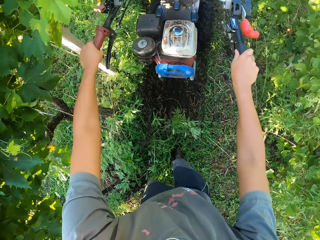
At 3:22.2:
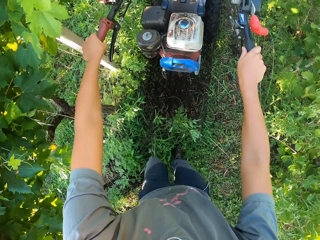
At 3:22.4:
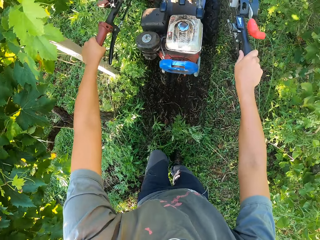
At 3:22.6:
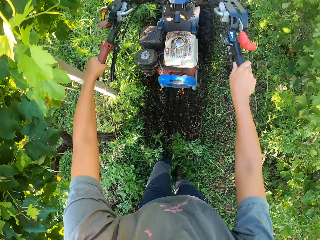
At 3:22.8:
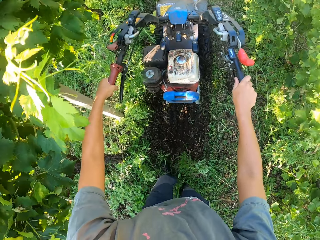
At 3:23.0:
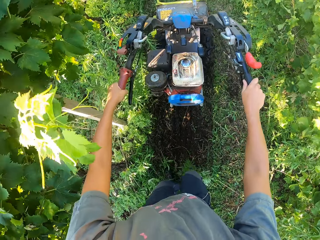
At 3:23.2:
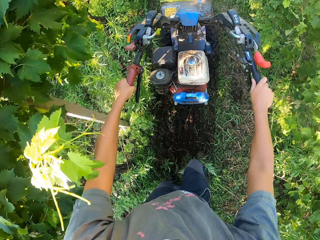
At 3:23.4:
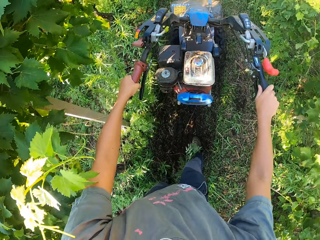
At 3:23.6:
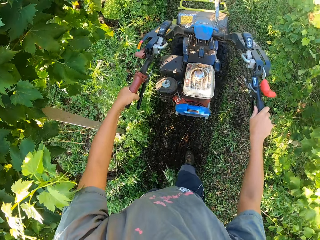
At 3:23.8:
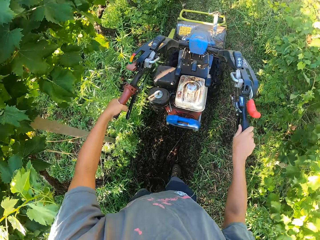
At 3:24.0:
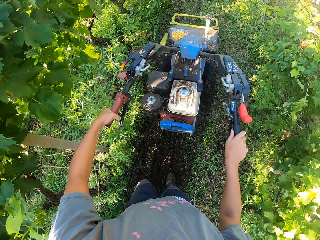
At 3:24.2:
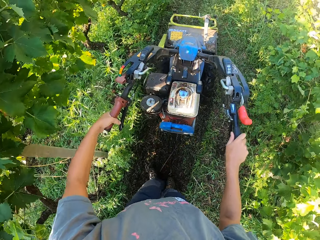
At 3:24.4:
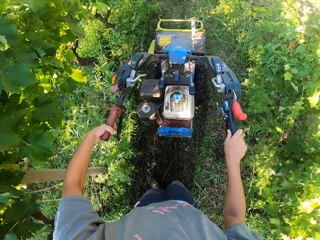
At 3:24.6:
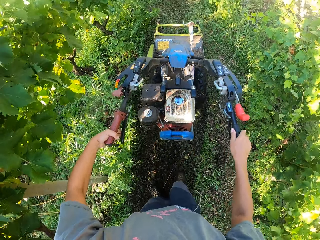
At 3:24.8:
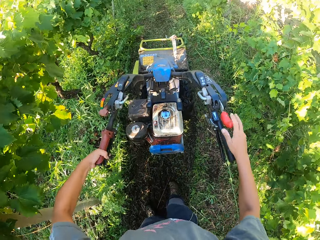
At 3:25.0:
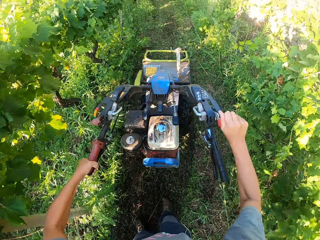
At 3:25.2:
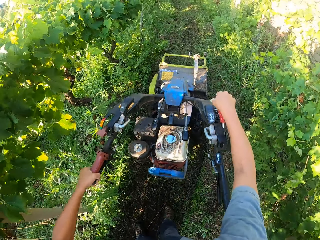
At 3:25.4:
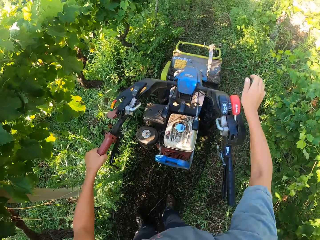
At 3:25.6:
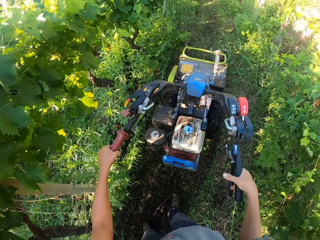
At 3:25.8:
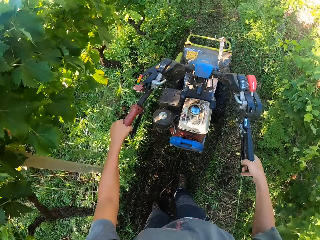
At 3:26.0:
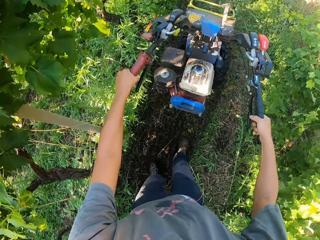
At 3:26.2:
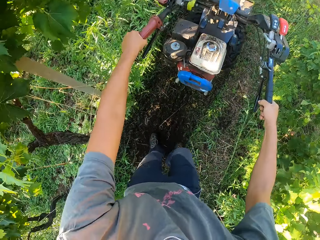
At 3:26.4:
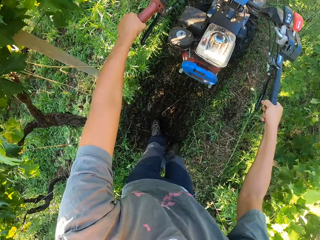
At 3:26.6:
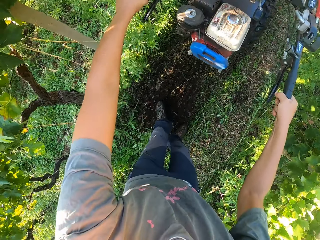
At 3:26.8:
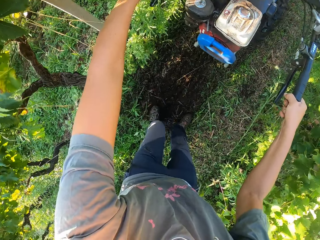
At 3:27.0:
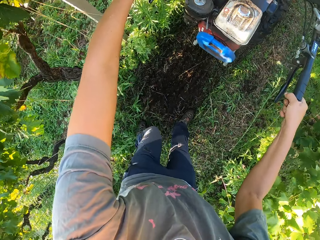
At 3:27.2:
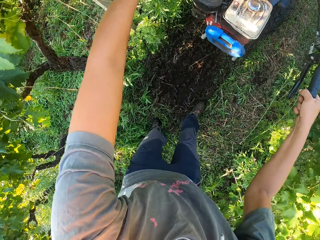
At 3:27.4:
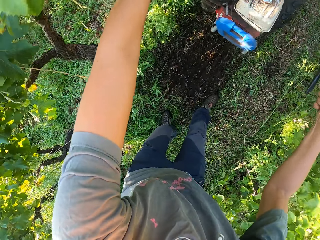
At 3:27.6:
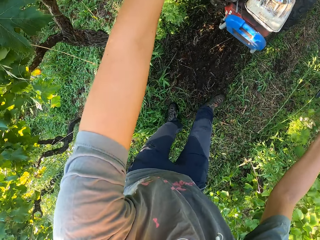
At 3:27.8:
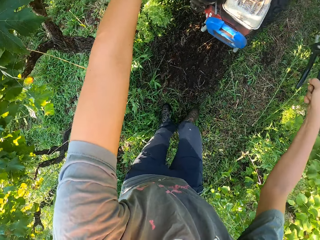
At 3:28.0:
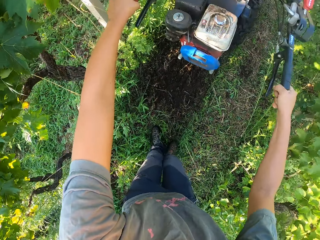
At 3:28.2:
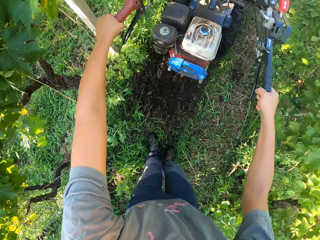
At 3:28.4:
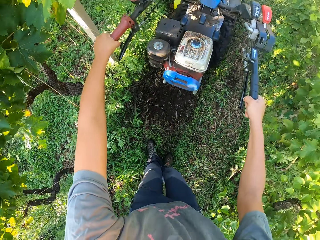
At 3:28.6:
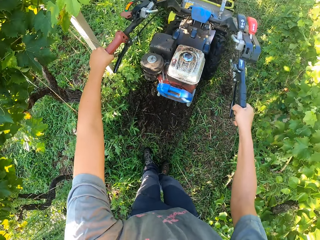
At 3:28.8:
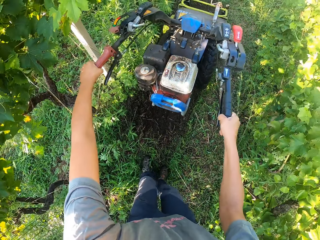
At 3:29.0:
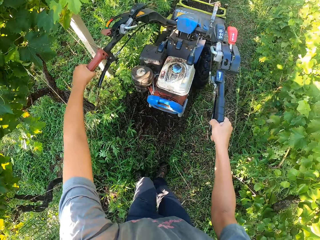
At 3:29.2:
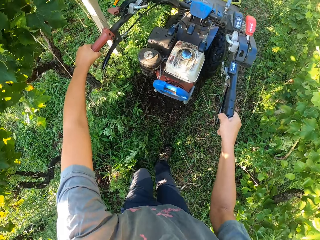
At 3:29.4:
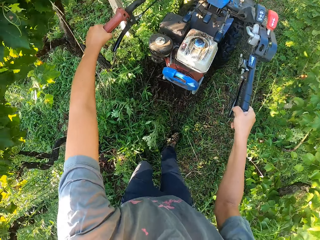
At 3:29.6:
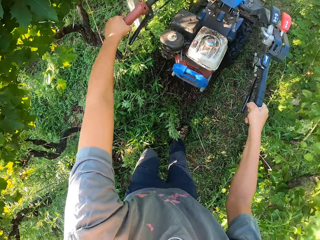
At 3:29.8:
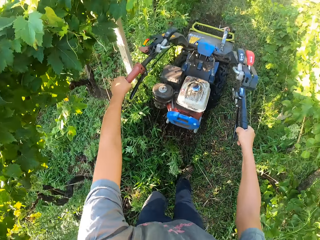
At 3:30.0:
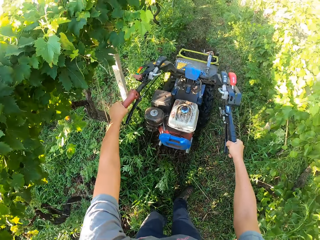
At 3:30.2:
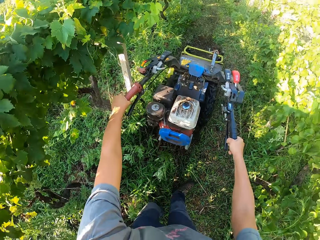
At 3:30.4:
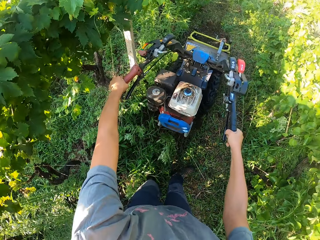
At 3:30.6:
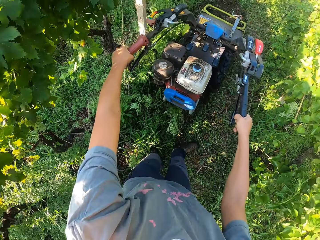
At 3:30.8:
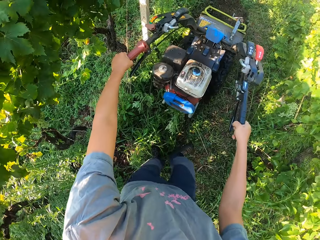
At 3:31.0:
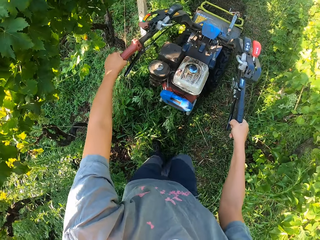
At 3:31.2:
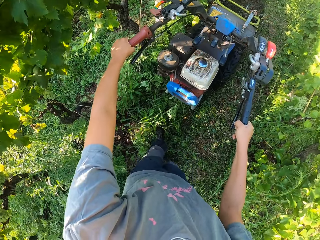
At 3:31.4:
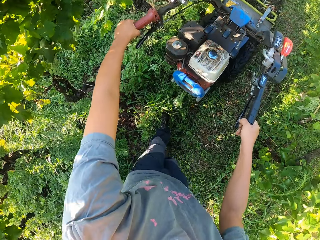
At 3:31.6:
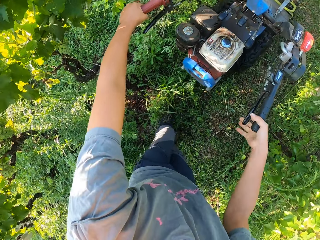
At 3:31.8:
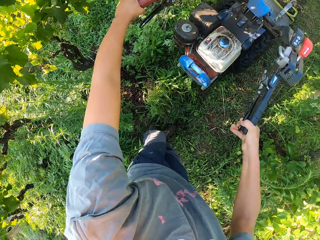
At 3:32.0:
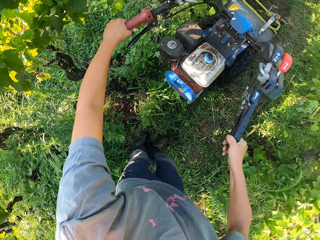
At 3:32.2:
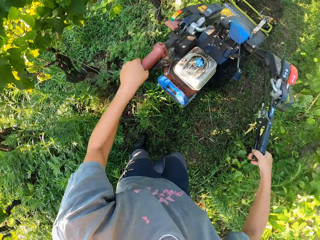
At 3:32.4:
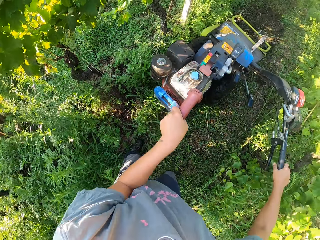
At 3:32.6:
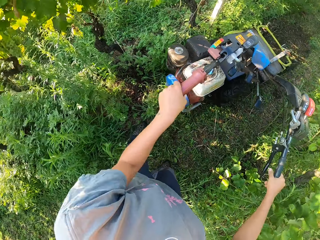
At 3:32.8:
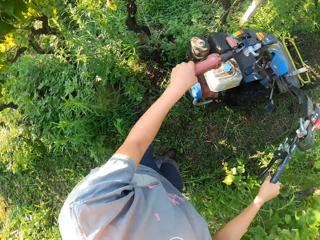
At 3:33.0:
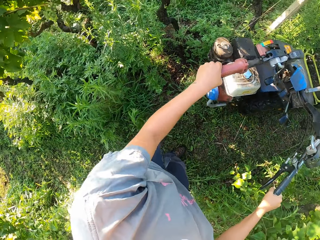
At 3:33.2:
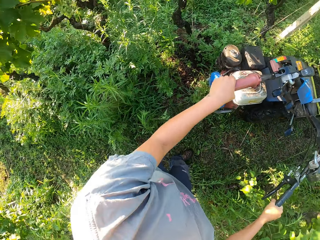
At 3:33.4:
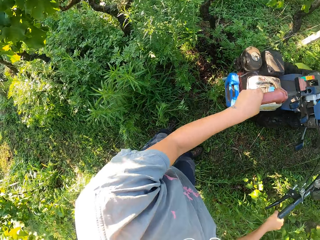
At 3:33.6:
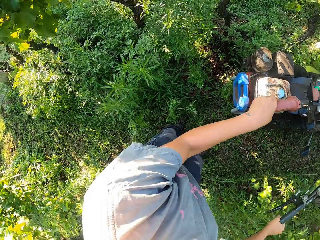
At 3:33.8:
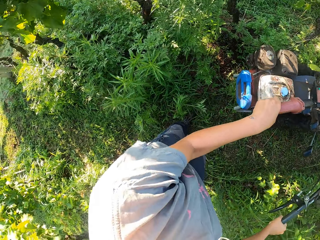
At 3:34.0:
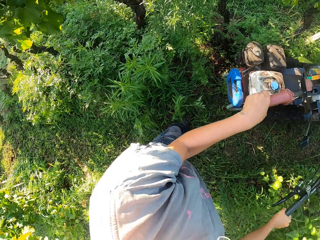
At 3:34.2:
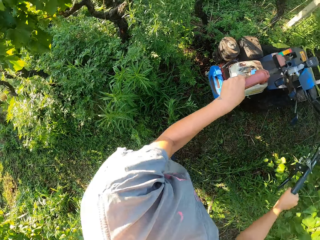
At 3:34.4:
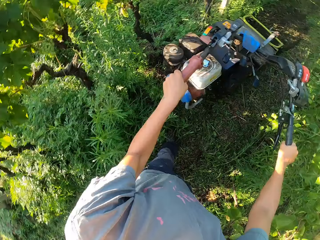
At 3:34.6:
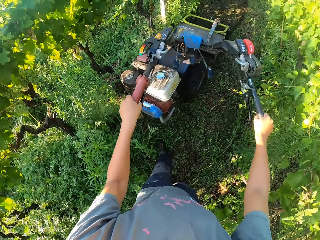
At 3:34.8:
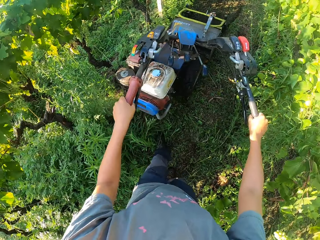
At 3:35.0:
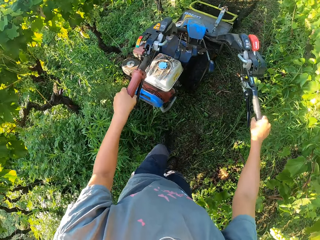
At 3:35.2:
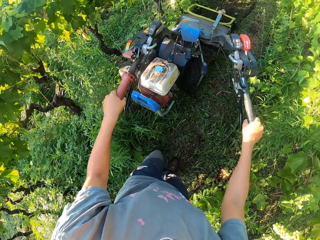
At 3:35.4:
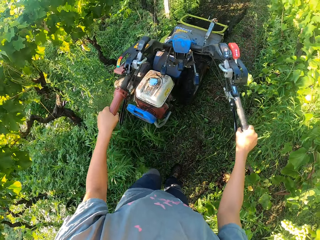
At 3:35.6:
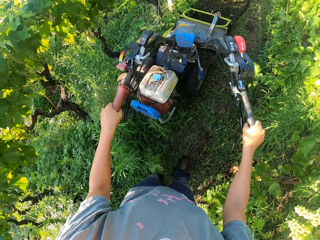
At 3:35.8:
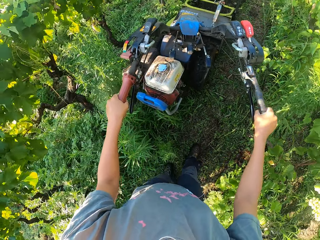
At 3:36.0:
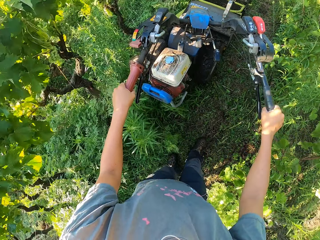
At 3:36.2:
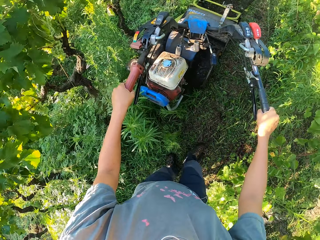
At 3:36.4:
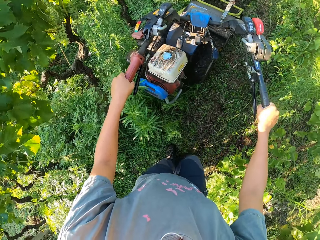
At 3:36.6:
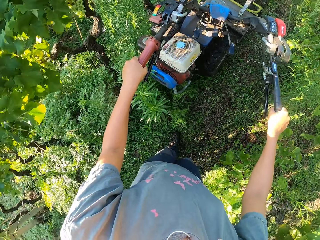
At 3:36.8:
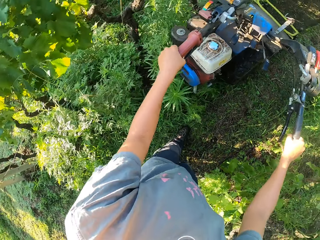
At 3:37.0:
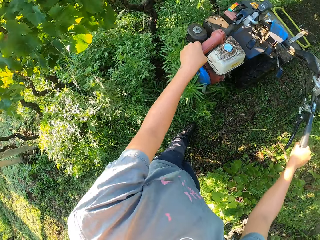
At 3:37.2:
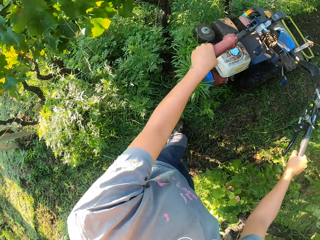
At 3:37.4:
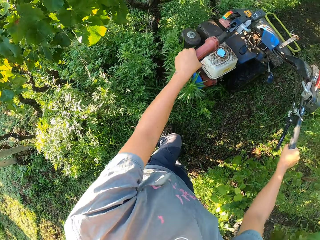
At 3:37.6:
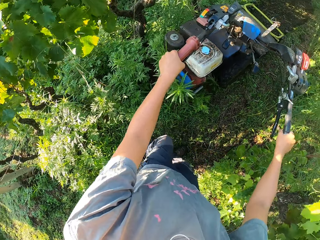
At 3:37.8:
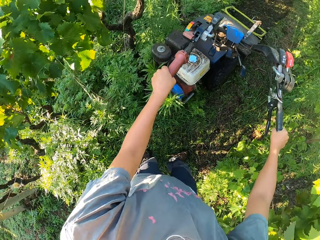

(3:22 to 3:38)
The camera wearer pushes a lever on the lawn mower. They engage a reverse gear. They mow the weeds backwards using the lawn mower. They press the clutch lever on the lawn mower. They turn the hand grips of the lawn mower.

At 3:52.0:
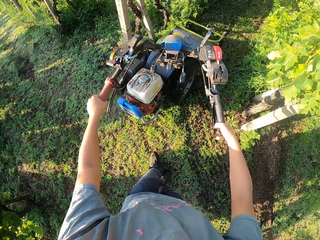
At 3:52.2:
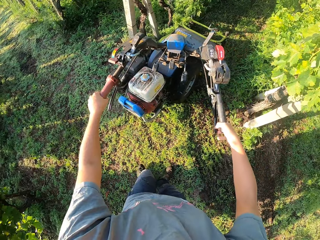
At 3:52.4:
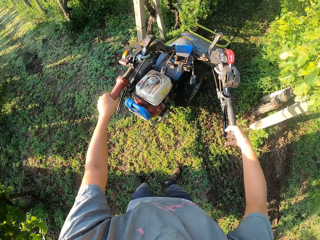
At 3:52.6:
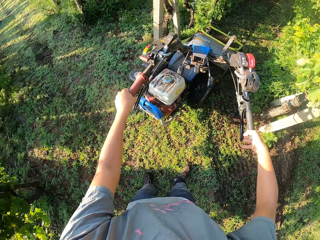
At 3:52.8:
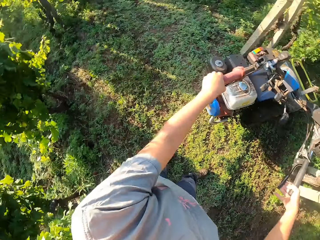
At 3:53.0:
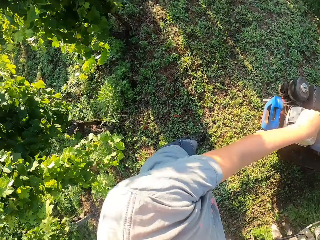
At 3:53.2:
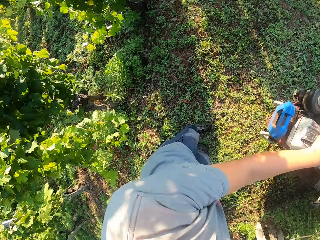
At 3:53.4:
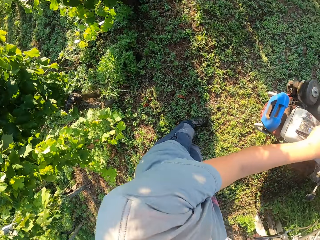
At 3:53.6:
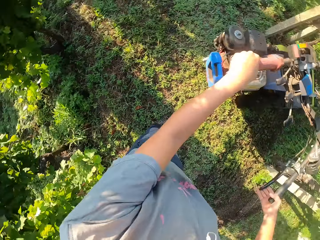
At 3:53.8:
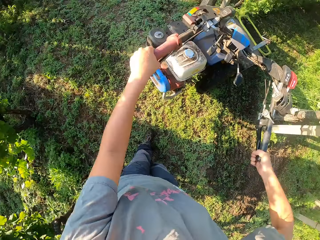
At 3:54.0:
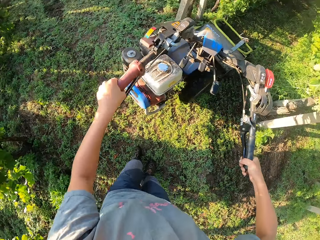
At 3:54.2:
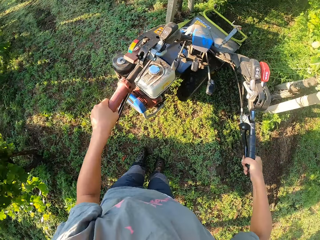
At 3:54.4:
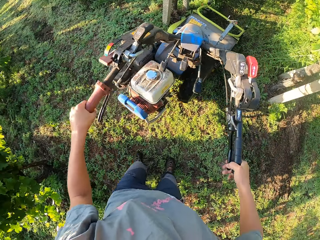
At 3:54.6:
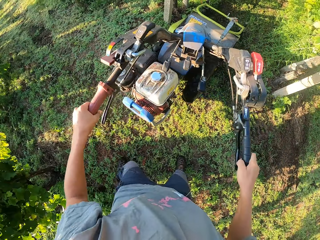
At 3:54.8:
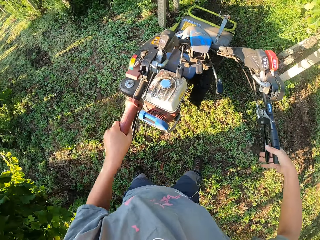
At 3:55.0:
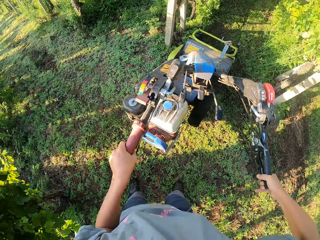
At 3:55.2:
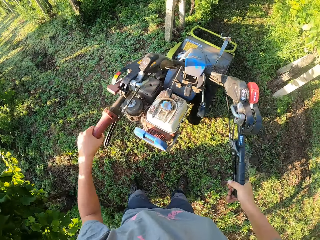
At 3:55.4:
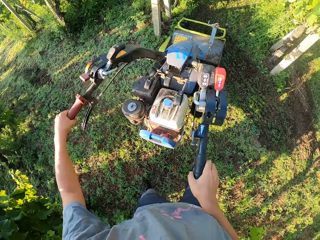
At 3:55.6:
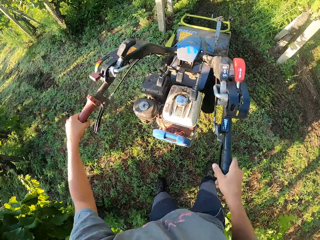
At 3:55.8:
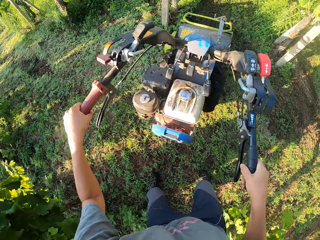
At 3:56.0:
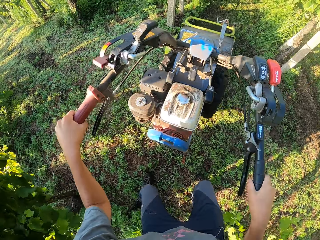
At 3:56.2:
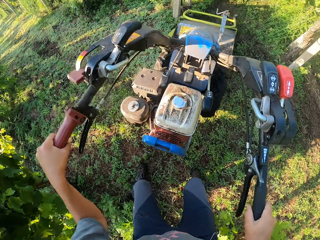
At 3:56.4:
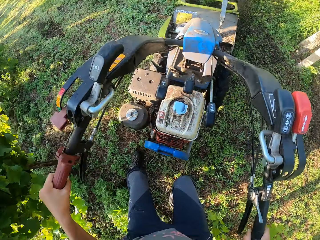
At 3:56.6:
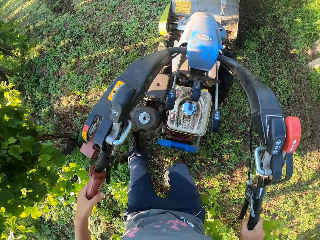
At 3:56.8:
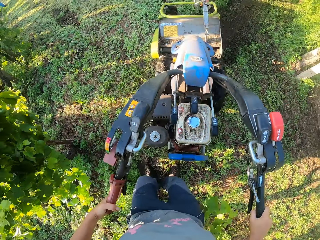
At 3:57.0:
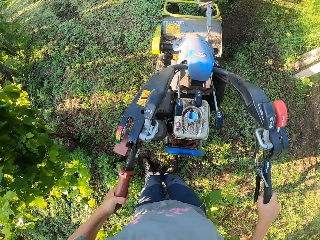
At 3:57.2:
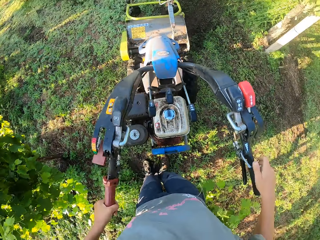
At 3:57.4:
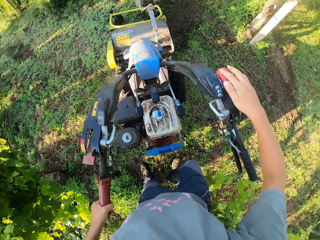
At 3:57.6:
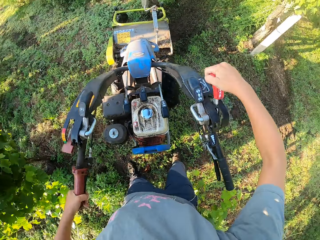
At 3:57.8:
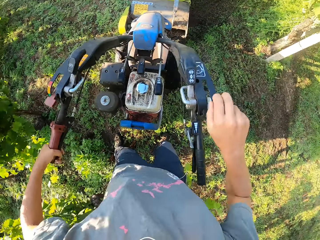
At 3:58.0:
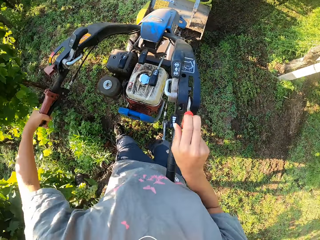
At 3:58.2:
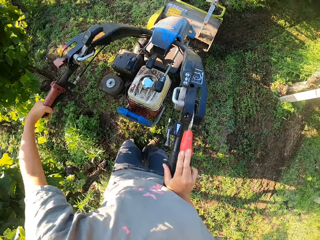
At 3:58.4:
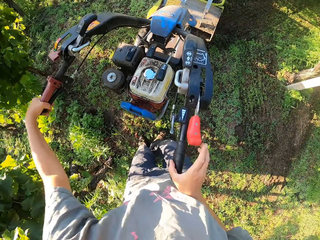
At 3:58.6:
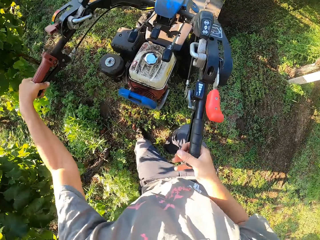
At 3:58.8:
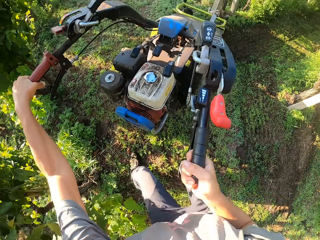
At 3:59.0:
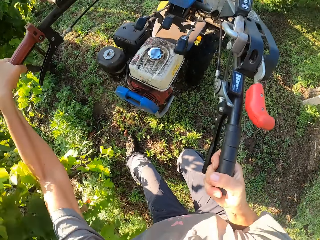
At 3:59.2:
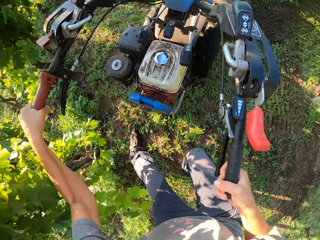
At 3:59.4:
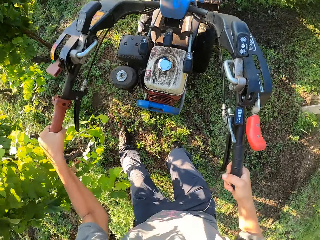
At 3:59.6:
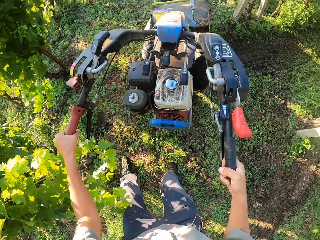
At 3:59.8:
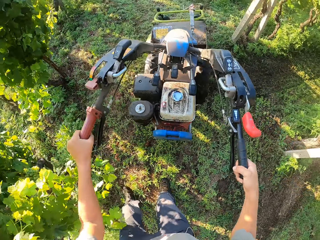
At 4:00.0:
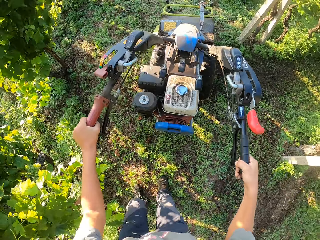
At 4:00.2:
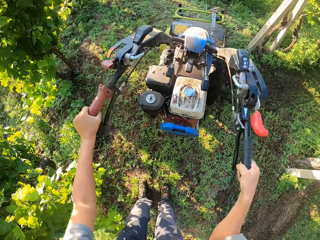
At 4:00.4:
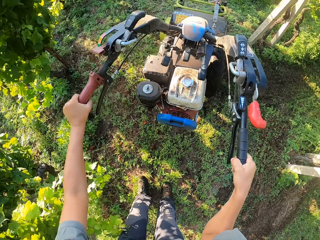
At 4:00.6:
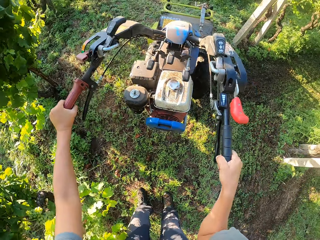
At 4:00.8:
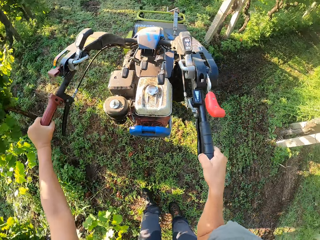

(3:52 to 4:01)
The camera wearer looks around. They press the clutch lever on the lawn mower. They position the handles. They turn the lawn mower to the left side. They pull down the lever on the lawn mower. They engage a forward gear. They drive the lawn mower forward. They turn the lawn mower.
